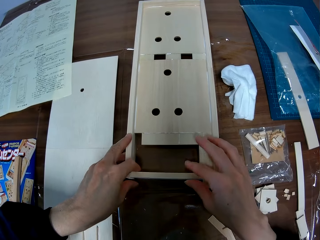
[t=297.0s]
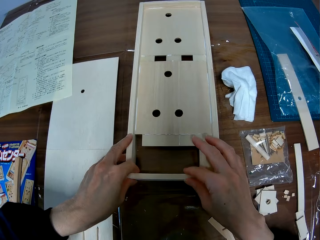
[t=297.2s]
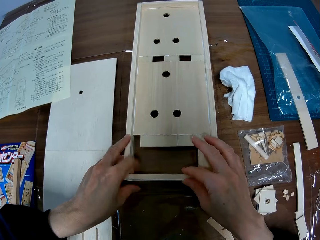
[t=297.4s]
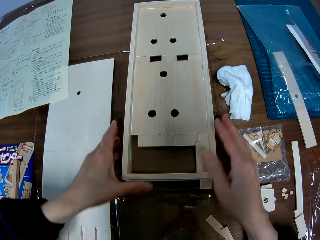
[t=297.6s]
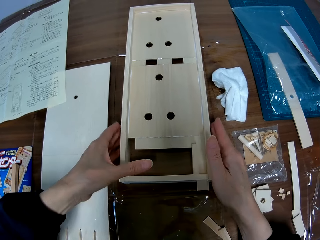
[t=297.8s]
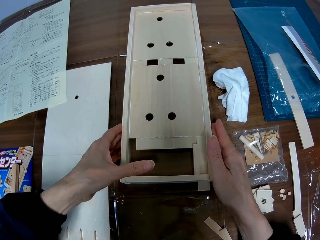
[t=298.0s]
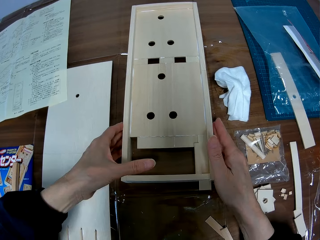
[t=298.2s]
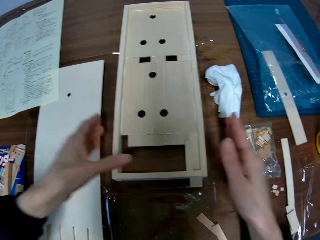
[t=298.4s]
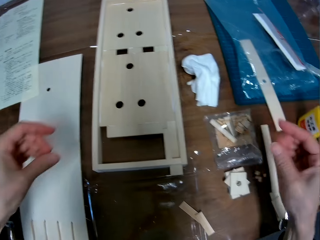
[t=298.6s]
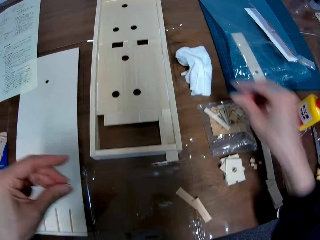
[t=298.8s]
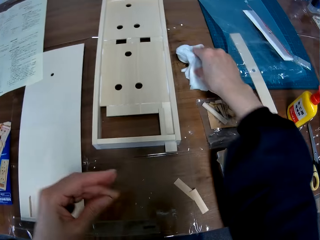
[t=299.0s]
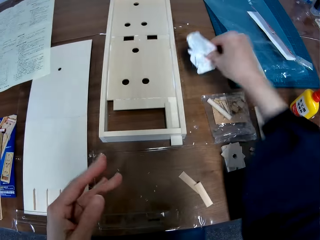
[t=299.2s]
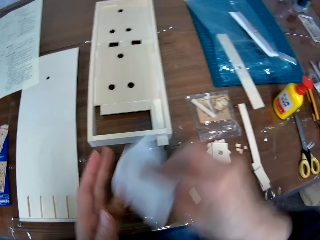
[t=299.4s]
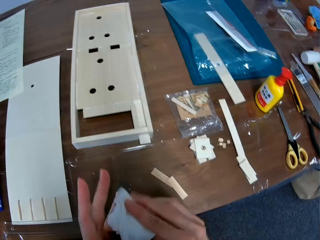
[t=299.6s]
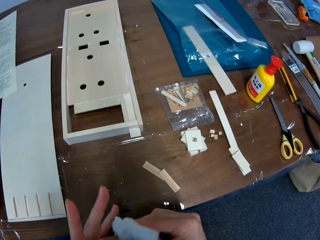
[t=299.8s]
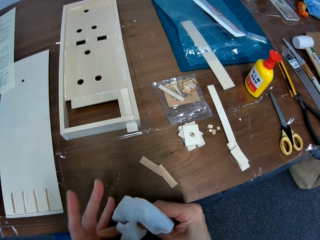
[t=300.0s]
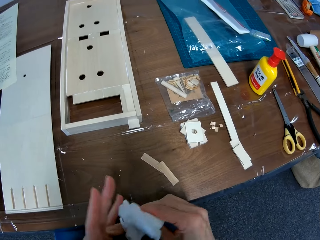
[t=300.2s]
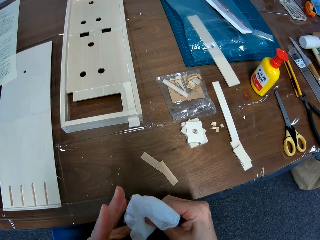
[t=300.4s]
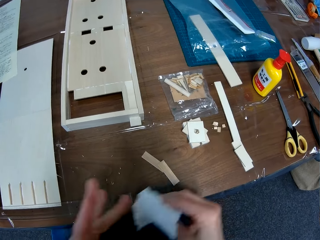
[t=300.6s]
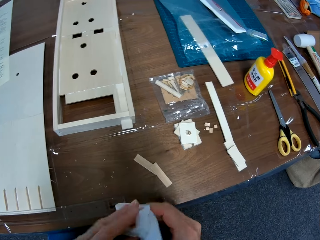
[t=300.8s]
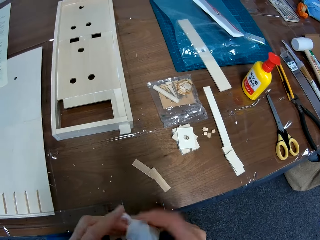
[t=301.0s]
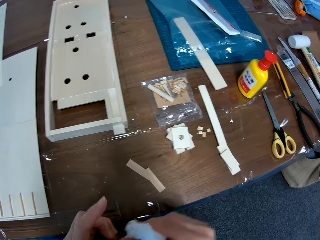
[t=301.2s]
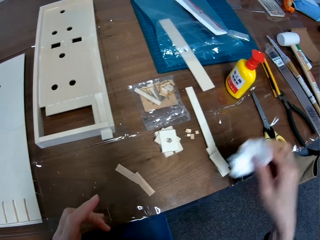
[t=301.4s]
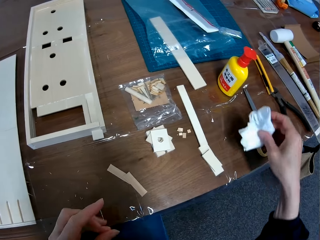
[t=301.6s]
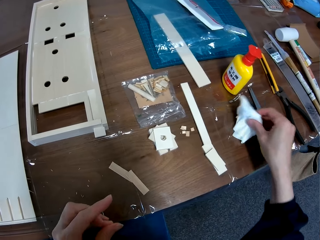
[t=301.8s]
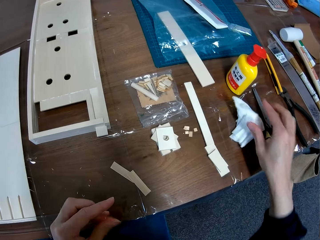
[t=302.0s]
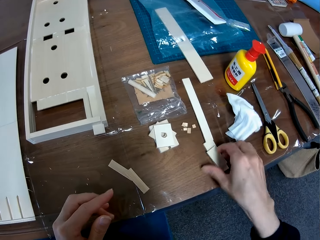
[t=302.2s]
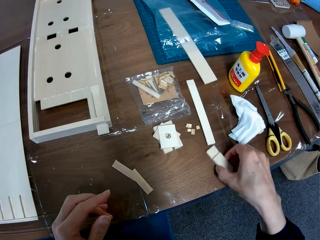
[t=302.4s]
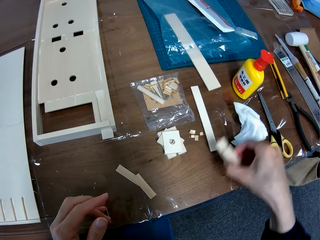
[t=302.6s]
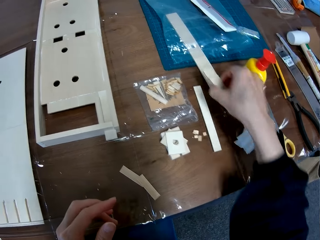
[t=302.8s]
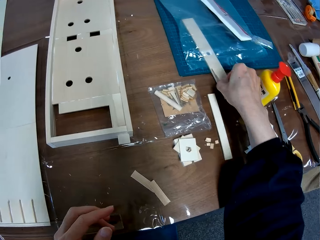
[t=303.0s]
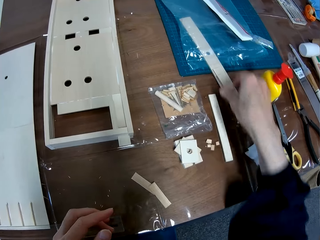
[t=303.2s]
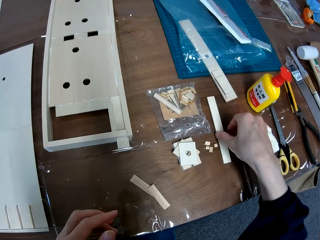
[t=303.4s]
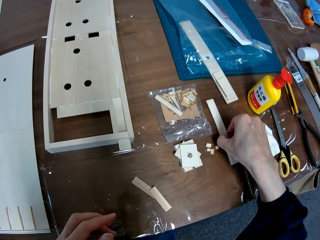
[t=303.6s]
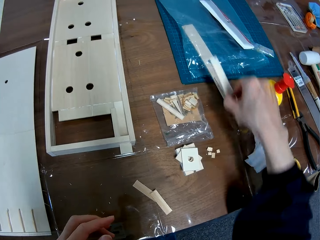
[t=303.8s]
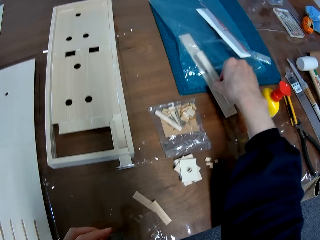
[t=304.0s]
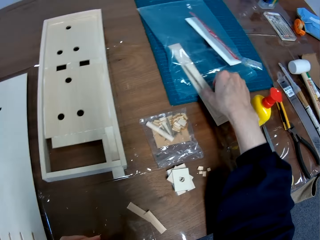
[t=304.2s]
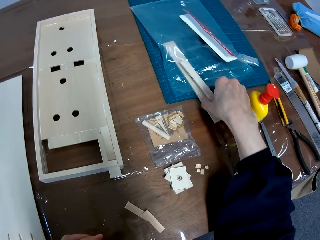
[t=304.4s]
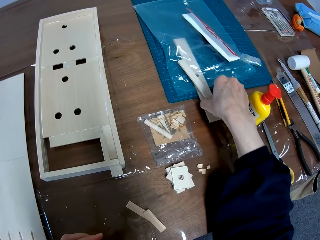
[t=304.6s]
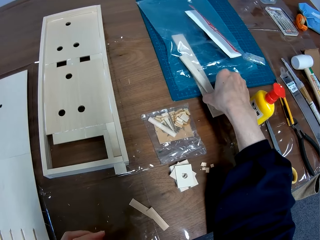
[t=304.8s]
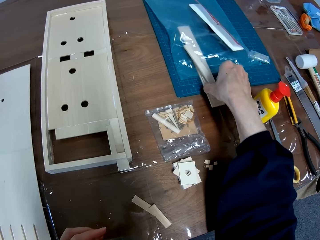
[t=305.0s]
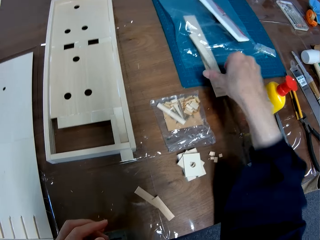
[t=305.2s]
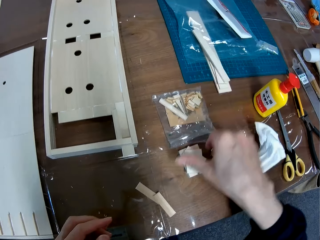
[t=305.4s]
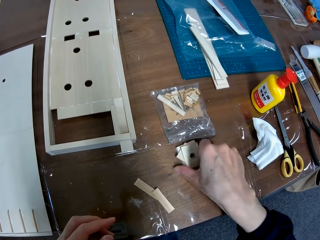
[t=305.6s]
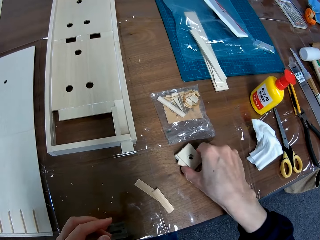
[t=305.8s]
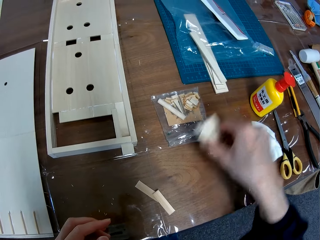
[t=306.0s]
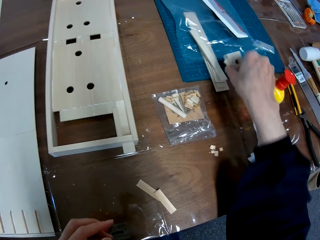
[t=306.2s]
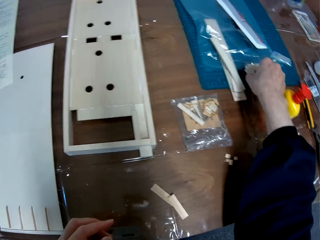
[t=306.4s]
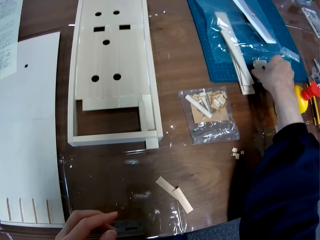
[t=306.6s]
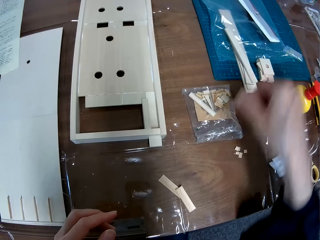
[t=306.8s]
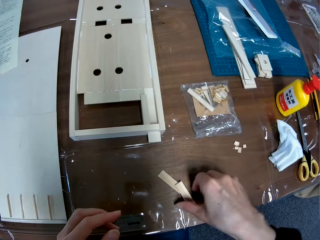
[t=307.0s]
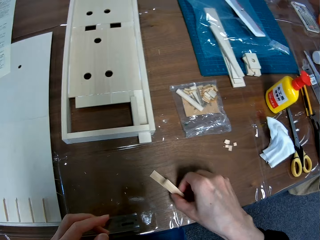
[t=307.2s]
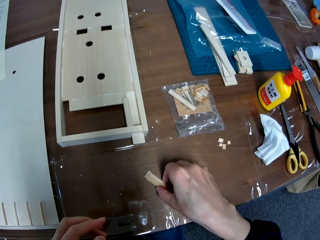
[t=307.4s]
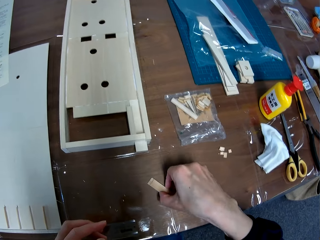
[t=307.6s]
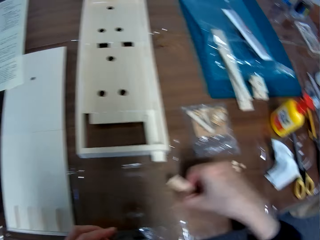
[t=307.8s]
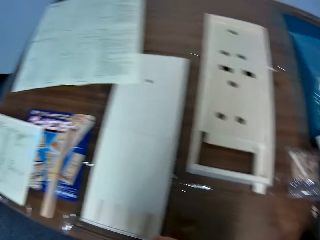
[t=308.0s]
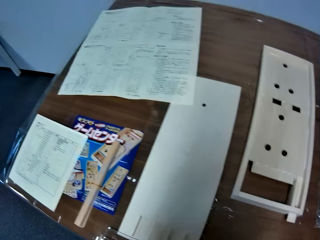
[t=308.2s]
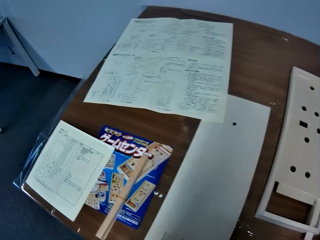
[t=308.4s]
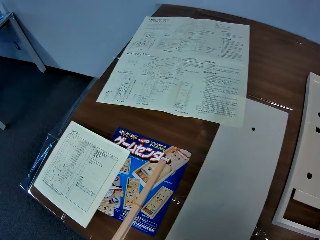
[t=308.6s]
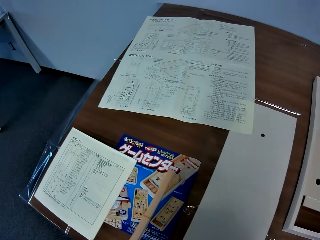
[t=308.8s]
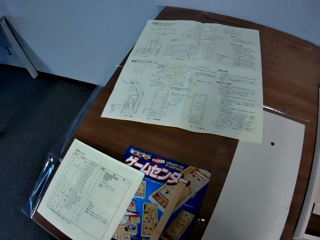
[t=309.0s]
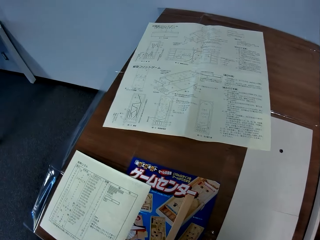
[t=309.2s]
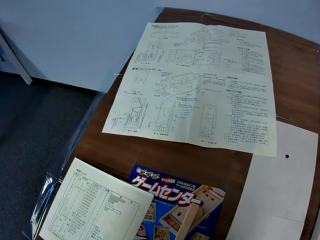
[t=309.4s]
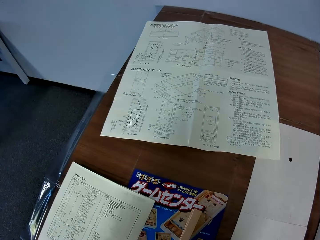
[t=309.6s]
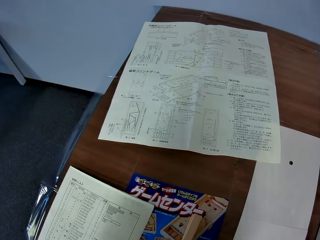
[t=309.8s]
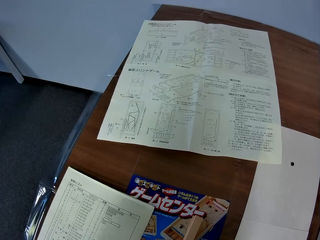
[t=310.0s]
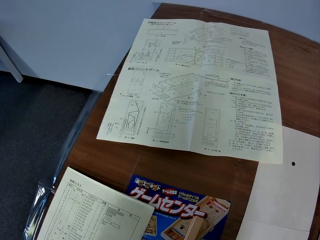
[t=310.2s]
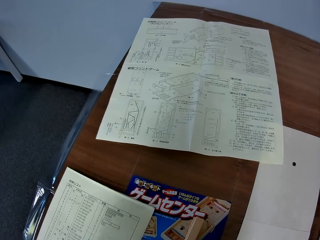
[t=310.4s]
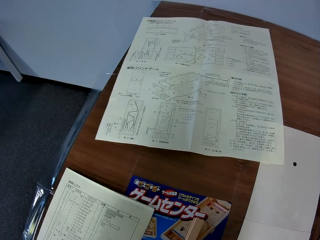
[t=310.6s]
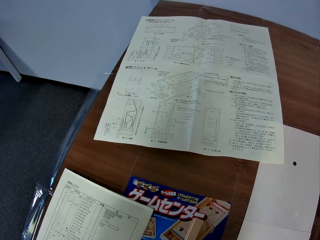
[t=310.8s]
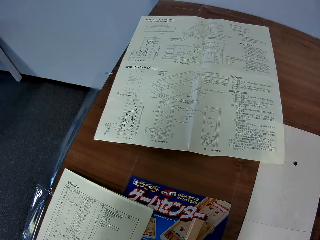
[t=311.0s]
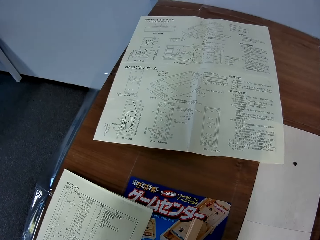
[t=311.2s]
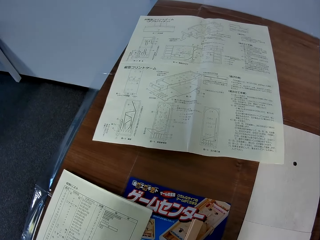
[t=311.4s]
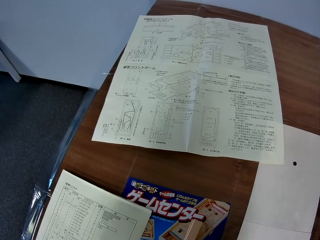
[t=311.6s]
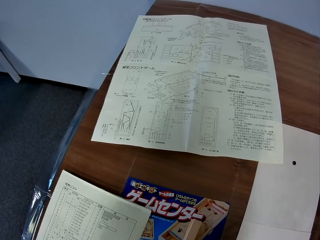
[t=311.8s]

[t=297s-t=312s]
The camera wearer picks up a tissue paper on the table with his right hand. He cleans his fingers with the tissue paper. He places the tissue paper on the table. He picks up a piece of the mechanical model on the table with his right hand. He places the piece of the mechanical model on another piece on the table. He picks up another piece of the mechanical model on the table with his right hand. He places the piece of the mechanical model on another piece on the table. He adjusts the pieces of the mechanical model on the table with his right hand. He picks up another piece of the mechanical model on the table with his right hand. He places the piece of the mechanical model on a side of the table. He adjusts the pieces of the mechanical model on the table. He picks up another piece of the mechanical model on the table with his right hand. He looks around.

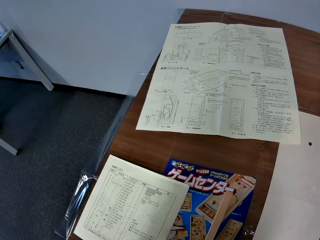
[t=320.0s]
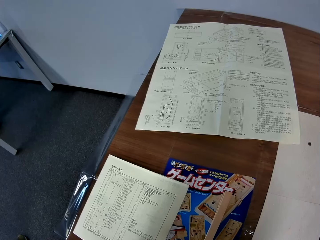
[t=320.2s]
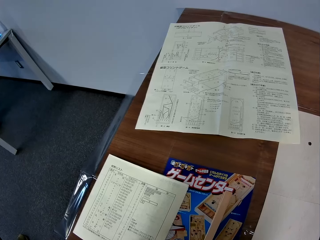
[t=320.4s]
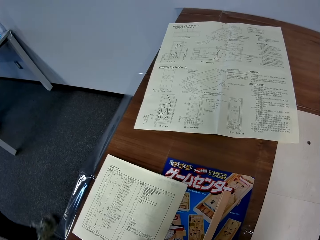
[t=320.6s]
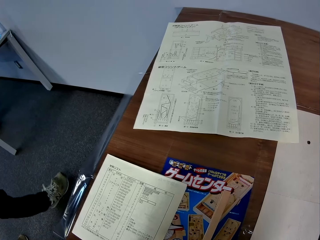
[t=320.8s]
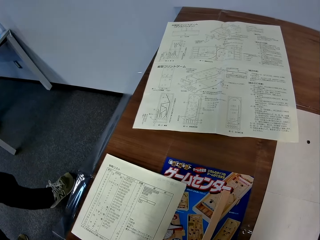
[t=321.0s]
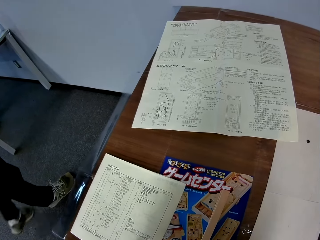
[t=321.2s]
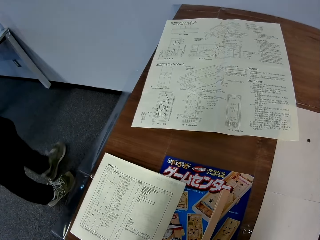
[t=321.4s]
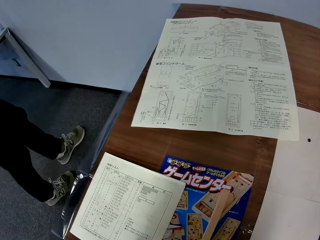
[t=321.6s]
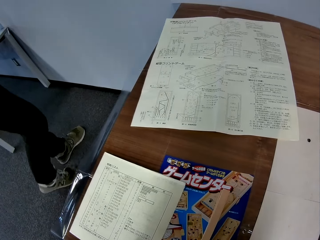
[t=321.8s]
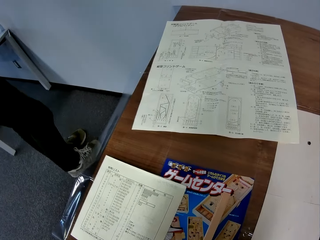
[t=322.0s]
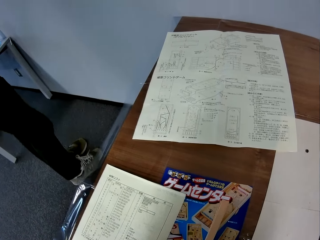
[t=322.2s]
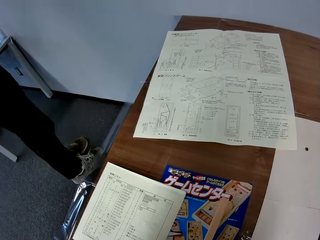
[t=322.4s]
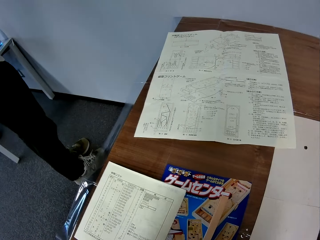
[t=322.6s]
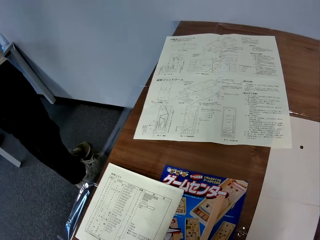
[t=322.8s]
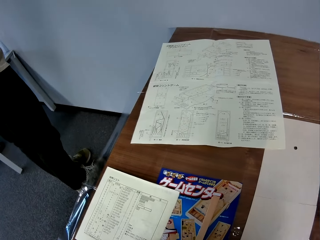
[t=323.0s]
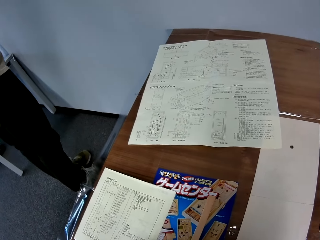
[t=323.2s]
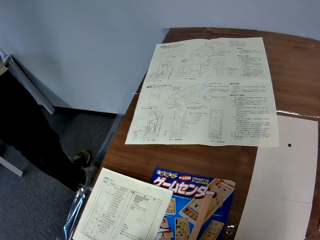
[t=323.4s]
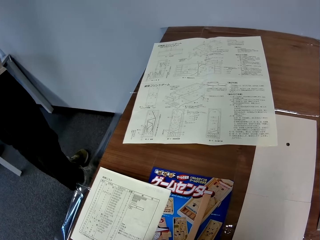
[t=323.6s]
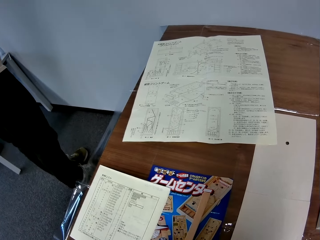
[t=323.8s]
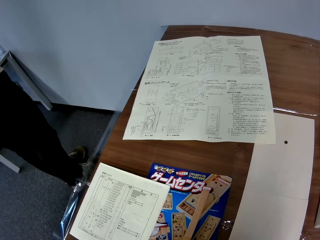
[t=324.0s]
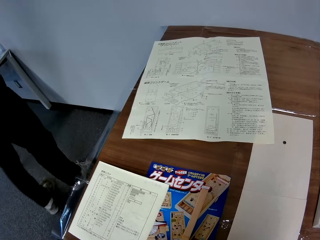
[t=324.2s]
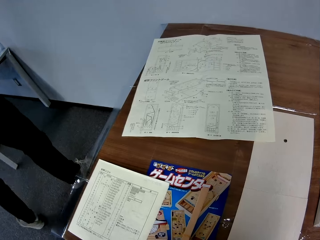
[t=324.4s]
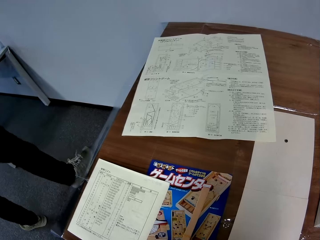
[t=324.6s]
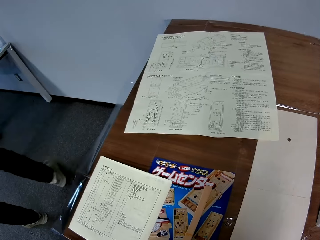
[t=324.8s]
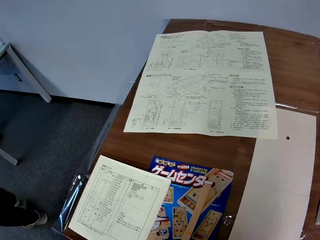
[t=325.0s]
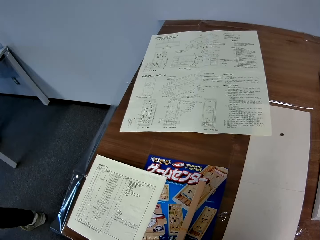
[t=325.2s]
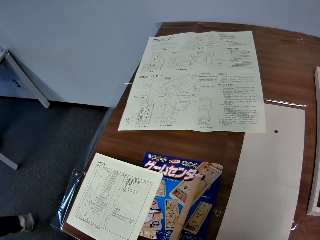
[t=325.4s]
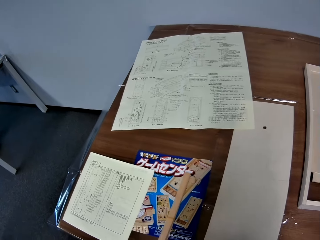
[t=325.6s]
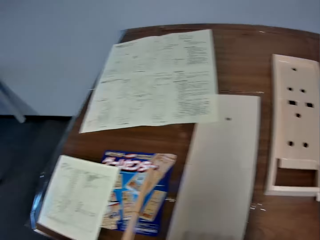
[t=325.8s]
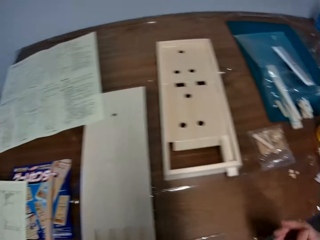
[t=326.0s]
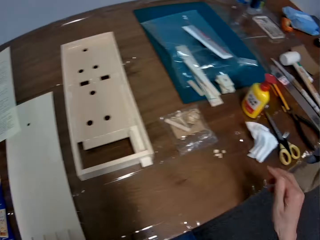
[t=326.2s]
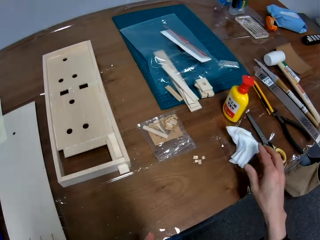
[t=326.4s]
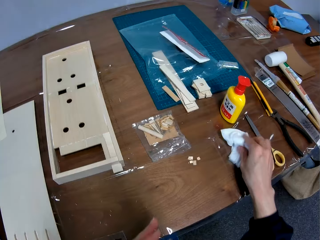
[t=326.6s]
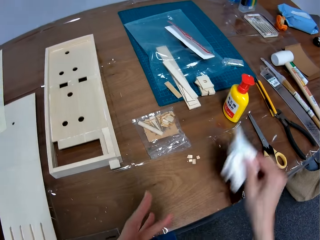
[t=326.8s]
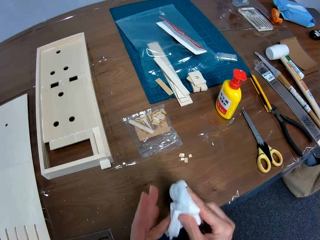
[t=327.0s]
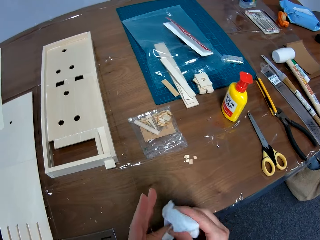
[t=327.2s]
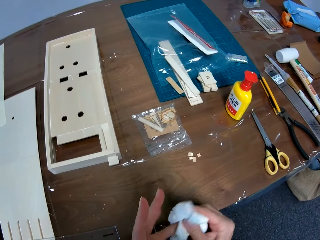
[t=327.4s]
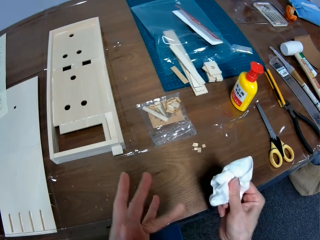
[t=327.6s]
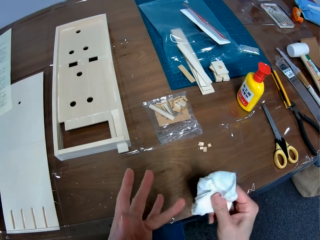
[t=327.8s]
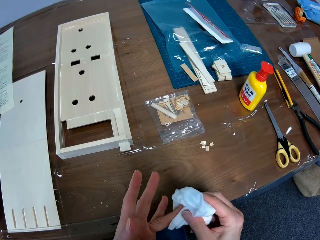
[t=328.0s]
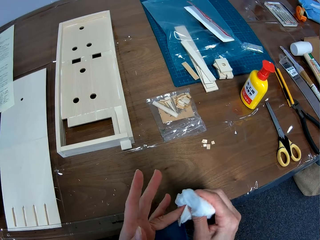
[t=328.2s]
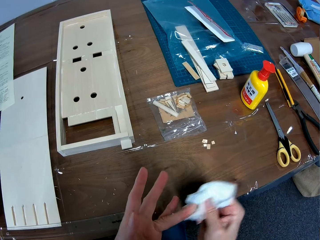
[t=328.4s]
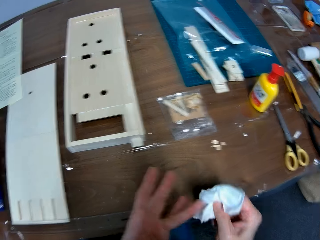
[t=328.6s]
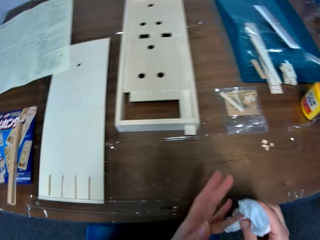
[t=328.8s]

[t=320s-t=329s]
A man walks in the room. The man stands. The man walks in the room. The camera wearer picks up a tissue paper on the table with his right hand. He cleans his fingers with the tissue paper.
